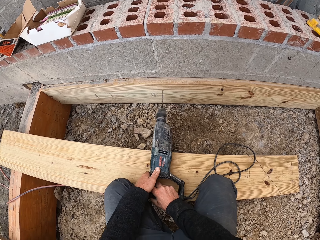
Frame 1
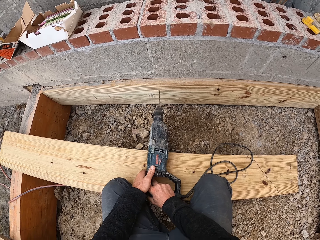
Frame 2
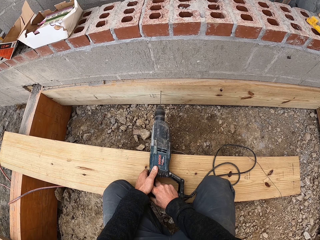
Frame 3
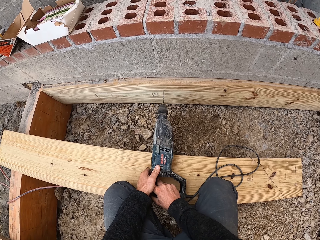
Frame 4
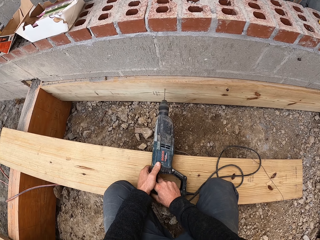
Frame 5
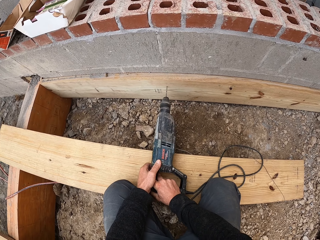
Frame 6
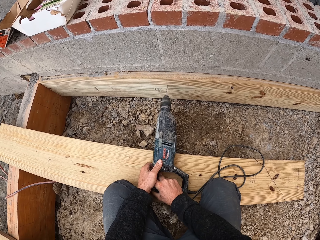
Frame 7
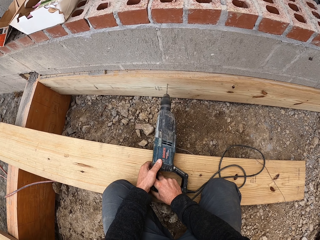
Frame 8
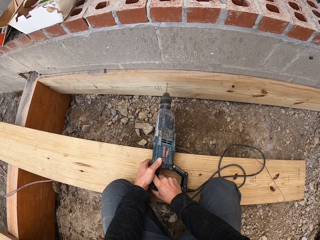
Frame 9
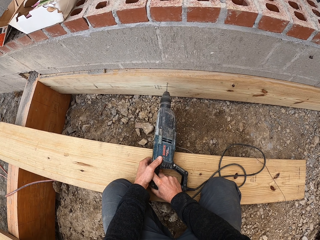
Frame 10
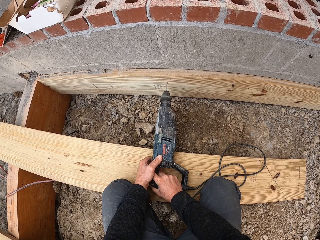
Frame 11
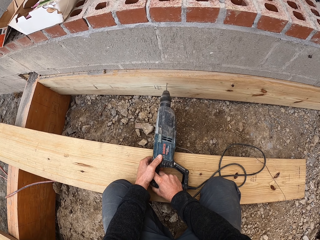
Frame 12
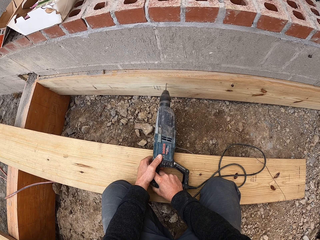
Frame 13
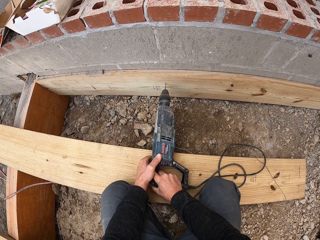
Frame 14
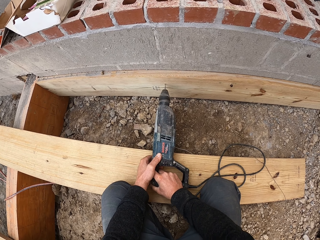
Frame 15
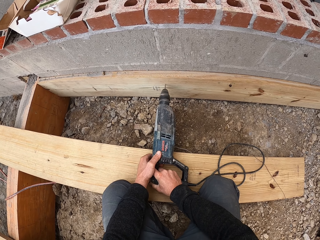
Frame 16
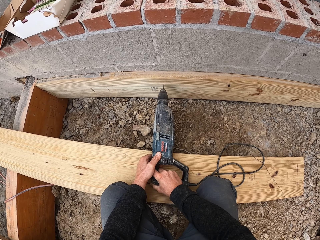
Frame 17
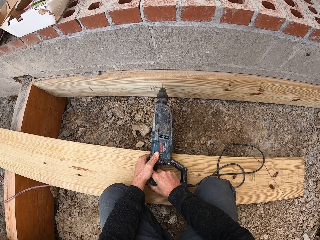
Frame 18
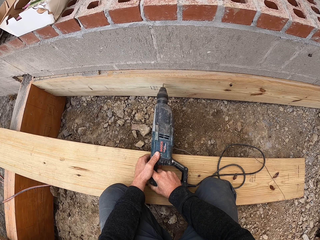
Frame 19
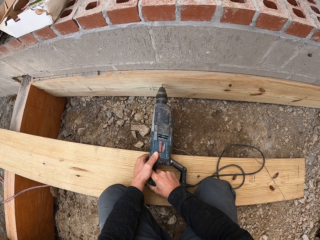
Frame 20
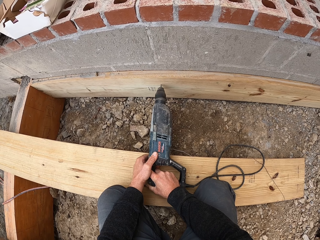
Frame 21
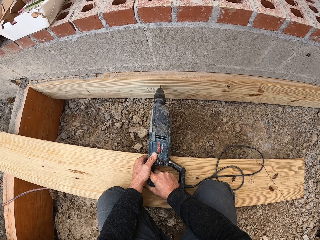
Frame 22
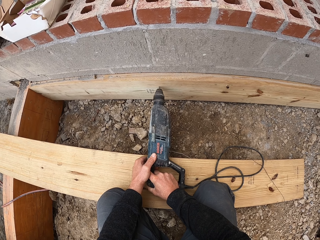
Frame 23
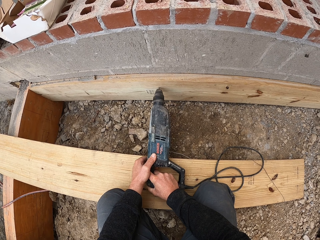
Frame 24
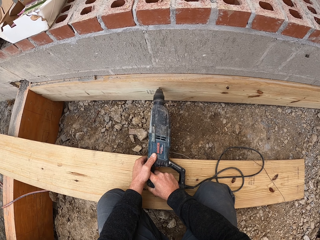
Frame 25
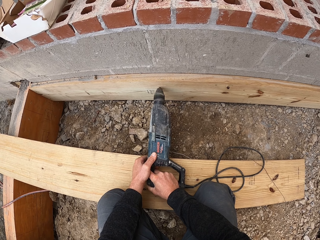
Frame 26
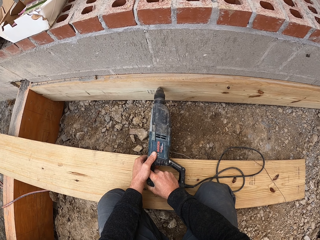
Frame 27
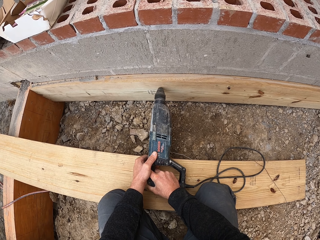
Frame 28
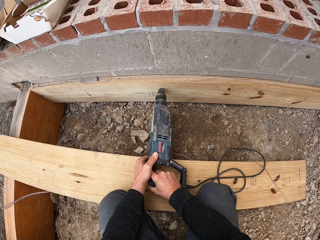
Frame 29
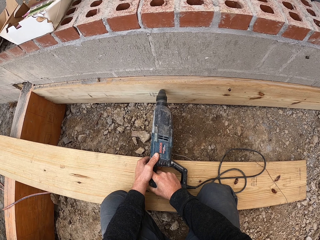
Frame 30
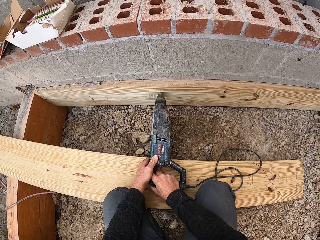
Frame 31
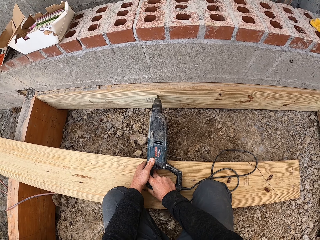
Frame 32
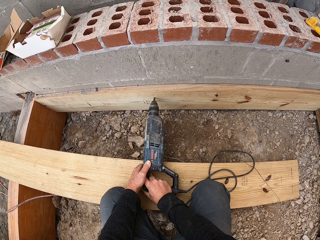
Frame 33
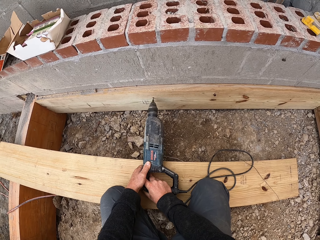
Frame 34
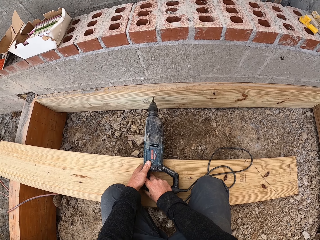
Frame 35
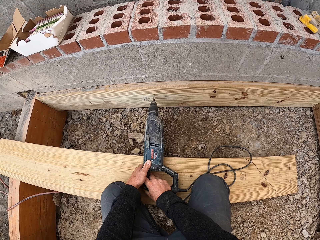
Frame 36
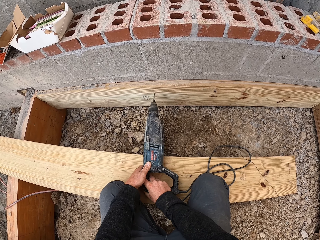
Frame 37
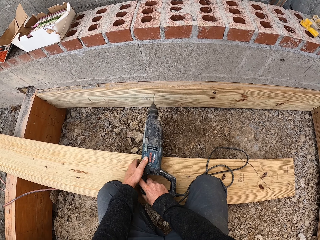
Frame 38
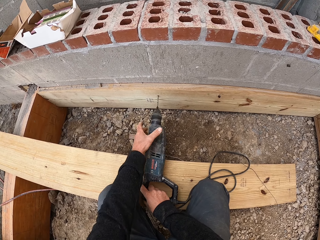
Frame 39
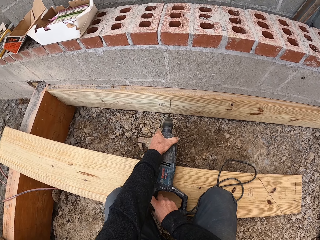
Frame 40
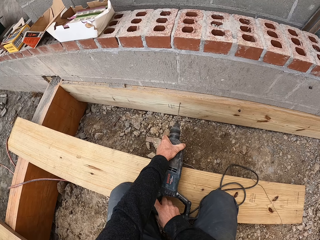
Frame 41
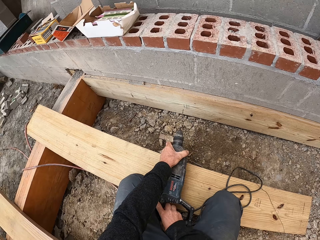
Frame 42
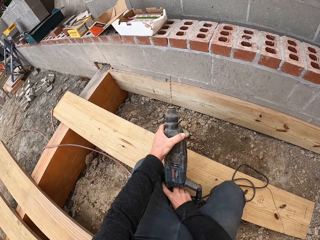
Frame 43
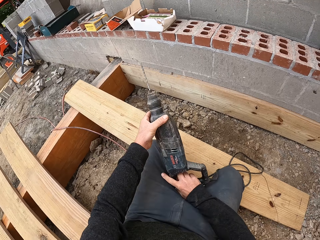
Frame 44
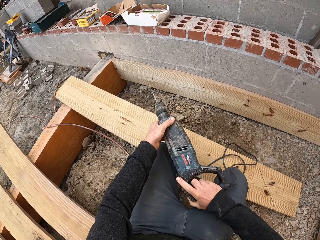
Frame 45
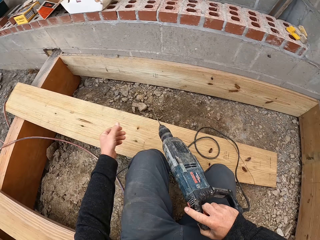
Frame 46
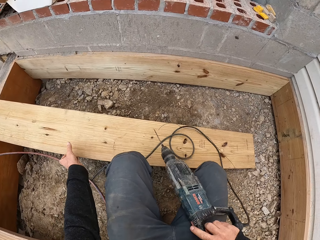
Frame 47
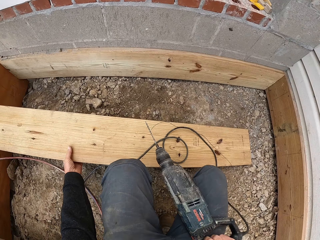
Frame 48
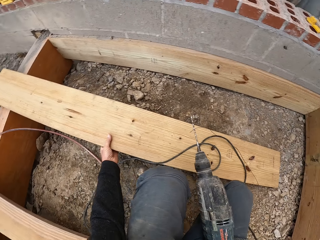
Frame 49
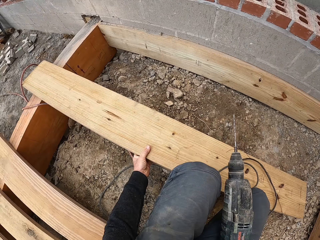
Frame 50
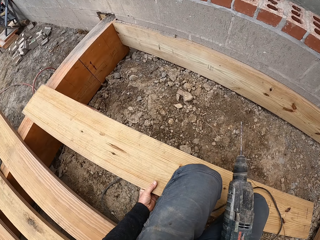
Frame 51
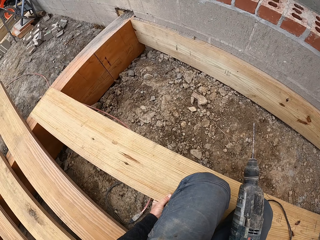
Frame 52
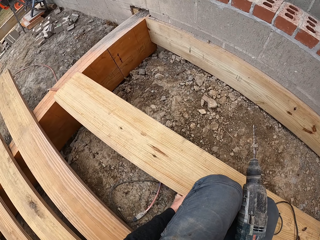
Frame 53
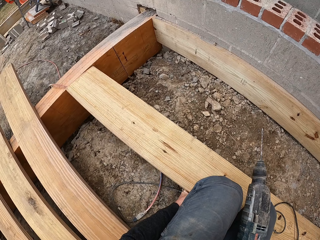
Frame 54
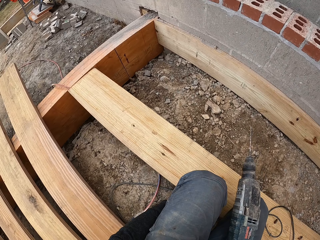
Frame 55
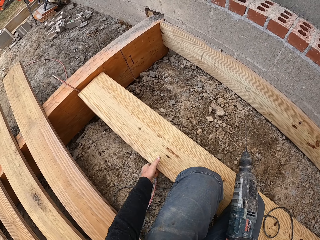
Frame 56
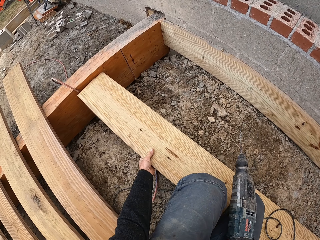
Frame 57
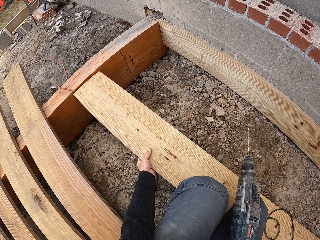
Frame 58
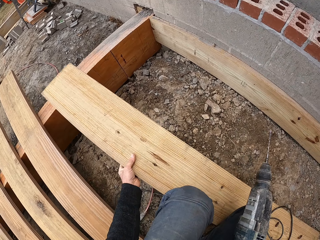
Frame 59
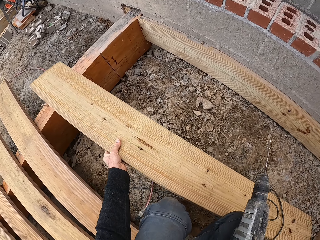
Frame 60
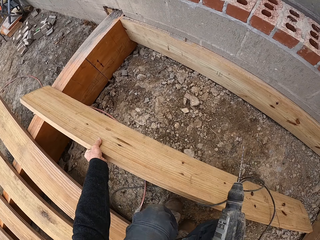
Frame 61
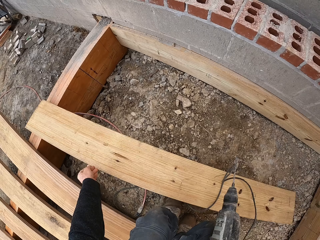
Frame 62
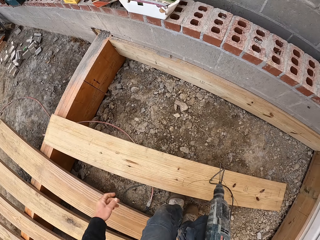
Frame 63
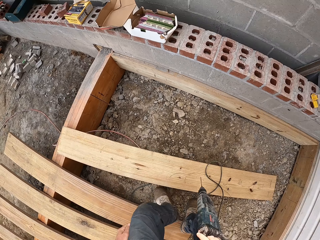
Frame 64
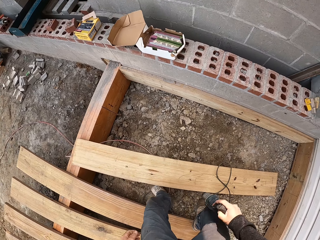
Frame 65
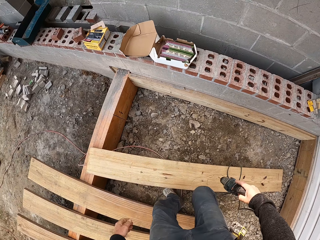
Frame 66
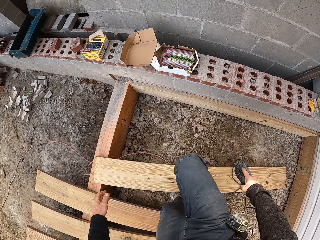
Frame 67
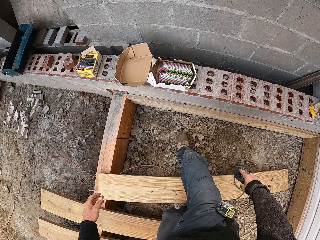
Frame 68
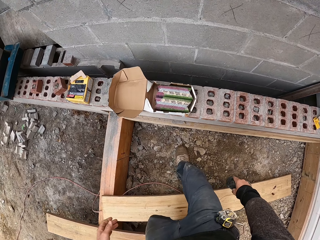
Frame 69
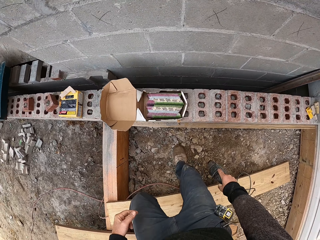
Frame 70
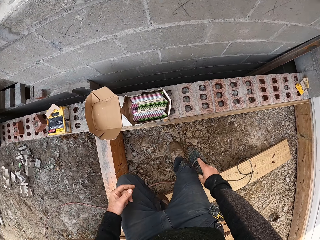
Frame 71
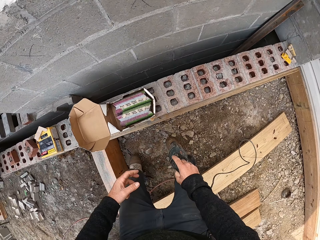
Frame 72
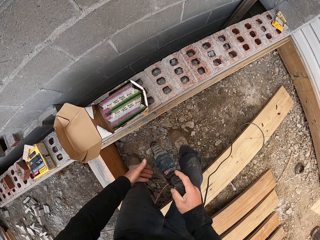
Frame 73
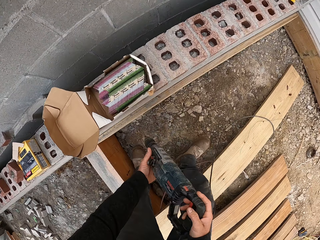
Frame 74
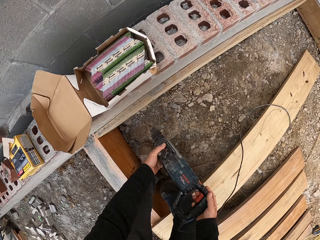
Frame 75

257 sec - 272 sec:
The camera wearer positions the construction wood on the floor. They stand and carry the drill closer to the wall.

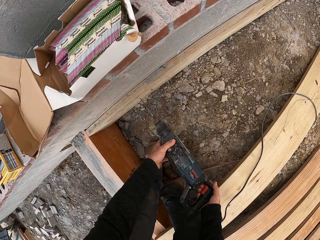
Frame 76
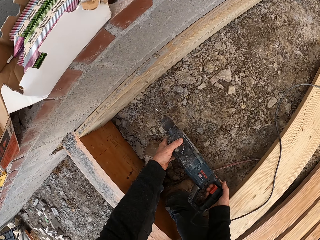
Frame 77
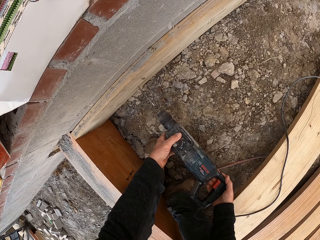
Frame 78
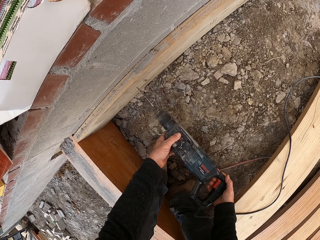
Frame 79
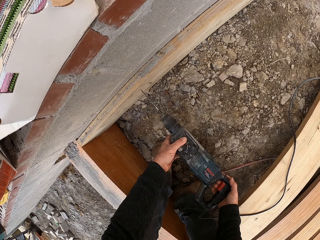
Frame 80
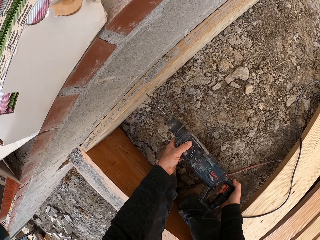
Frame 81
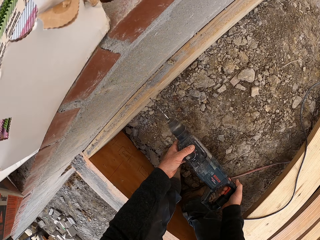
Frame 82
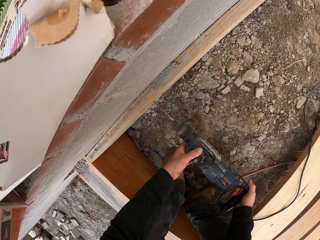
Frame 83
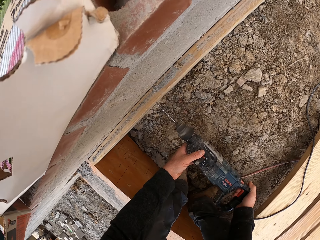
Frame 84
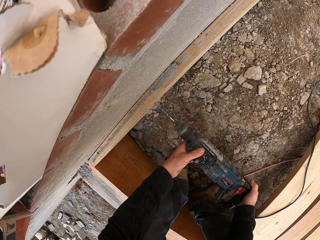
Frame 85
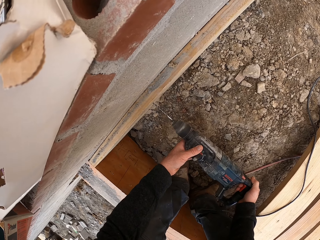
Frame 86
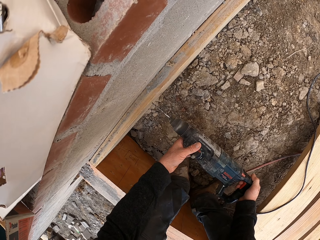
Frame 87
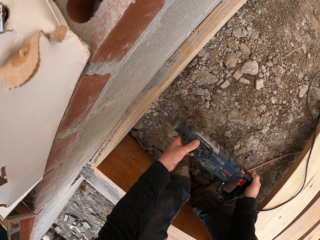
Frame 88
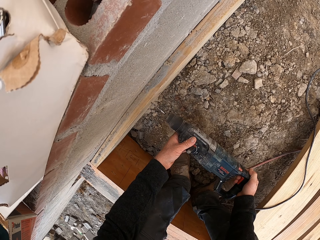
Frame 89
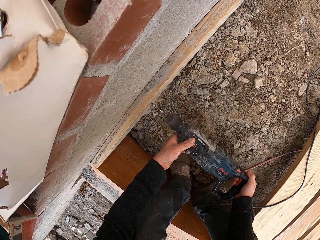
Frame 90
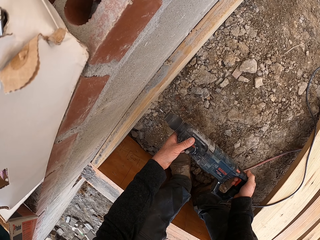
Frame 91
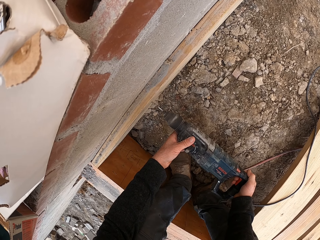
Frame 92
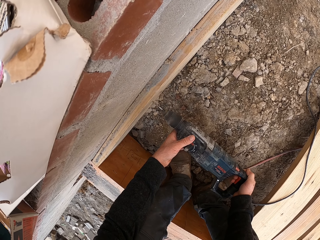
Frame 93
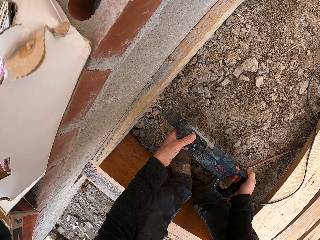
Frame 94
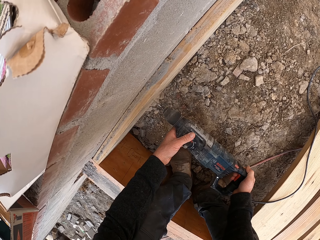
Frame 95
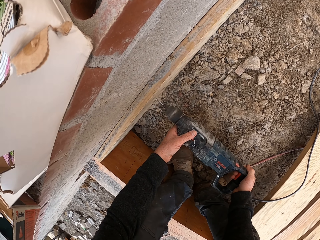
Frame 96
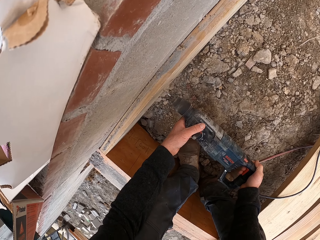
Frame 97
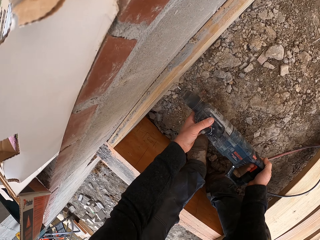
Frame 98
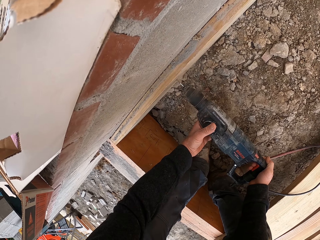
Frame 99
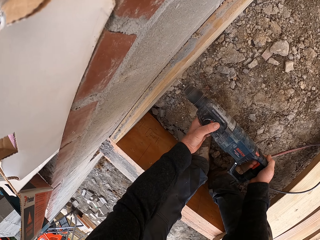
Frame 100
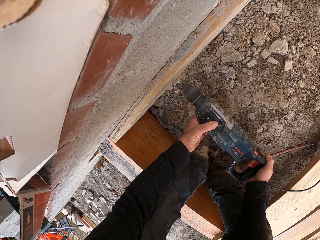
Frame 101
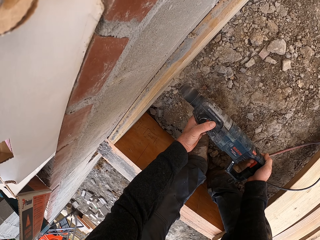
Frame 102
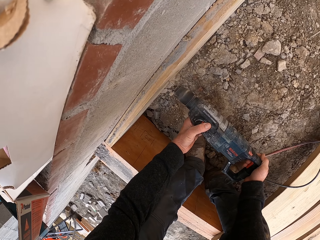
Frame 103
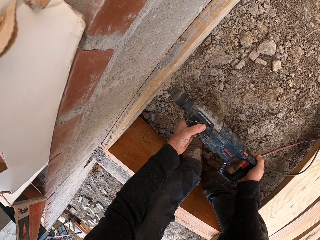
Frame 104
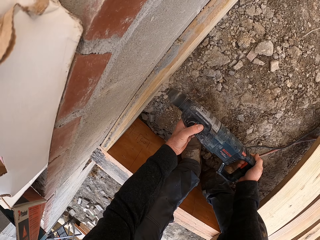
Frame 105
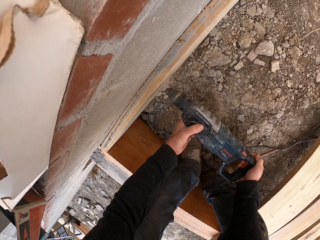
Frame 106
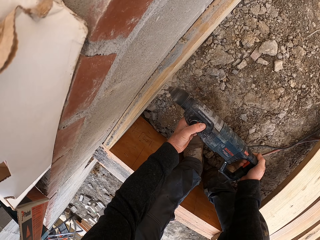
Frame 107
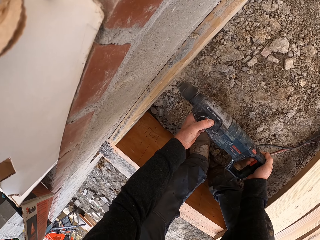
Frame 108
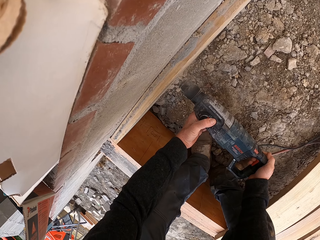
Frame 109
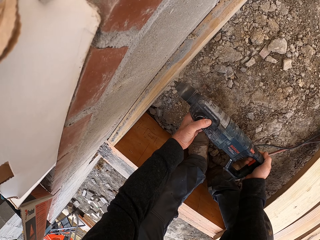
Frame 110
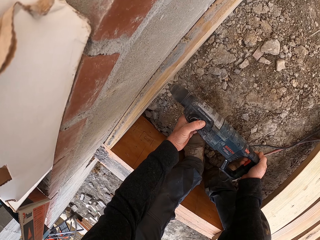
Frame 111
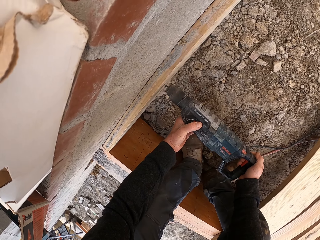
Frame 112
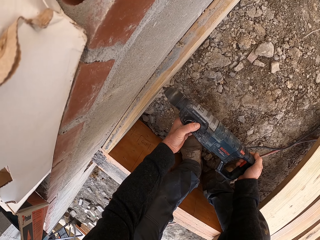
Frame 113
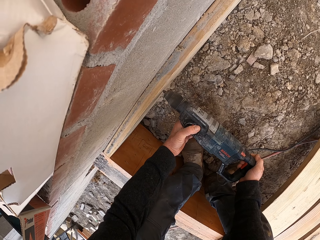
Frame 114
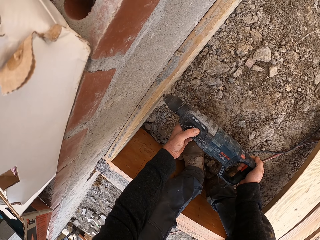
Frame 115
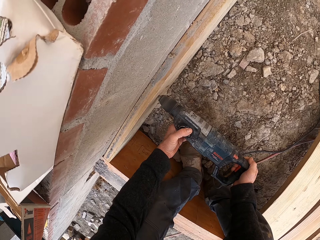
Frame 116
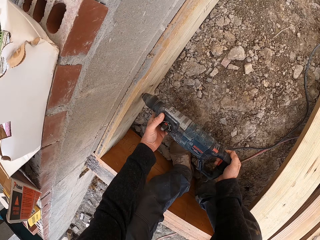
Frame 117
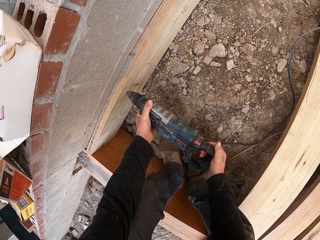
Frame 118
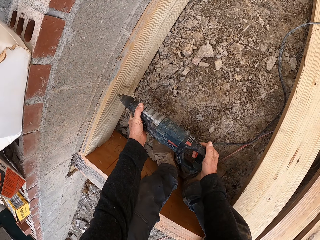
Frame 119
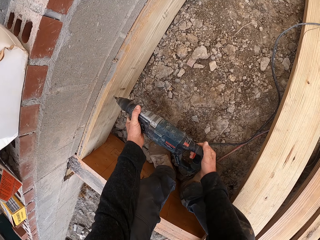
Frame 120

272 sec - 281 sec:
The camera wearer bends on the wall. They drill a hole on the wood.
